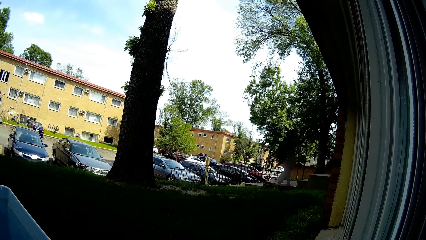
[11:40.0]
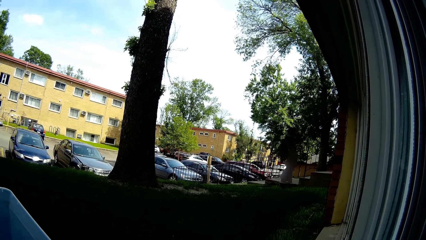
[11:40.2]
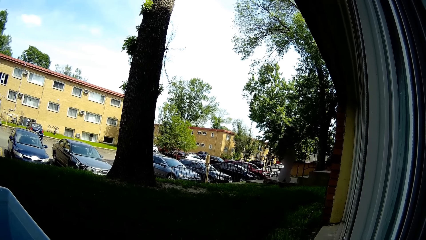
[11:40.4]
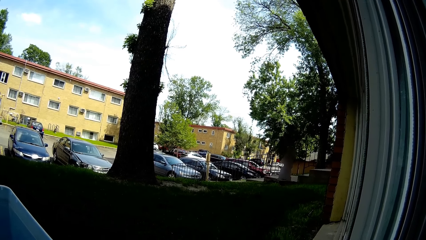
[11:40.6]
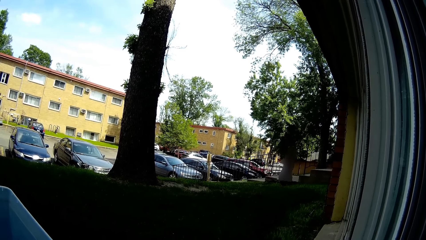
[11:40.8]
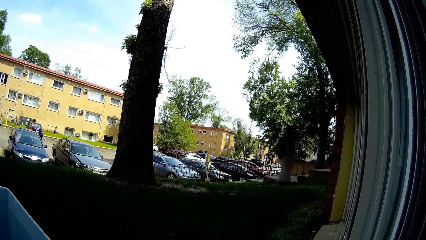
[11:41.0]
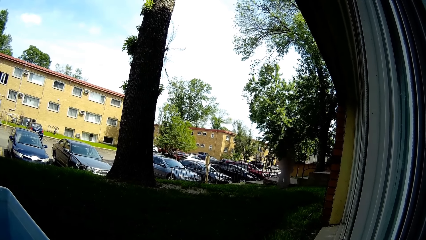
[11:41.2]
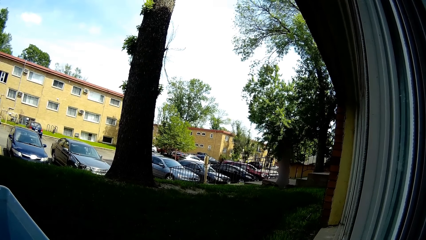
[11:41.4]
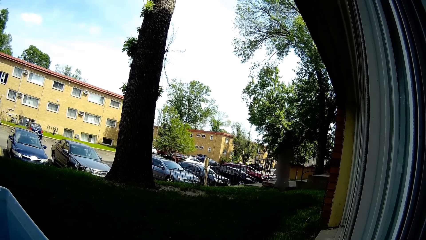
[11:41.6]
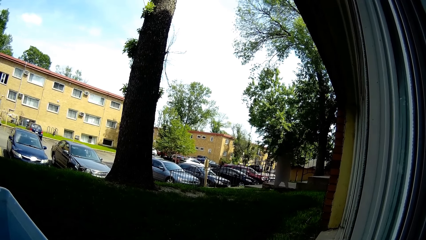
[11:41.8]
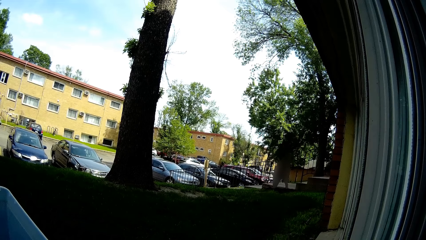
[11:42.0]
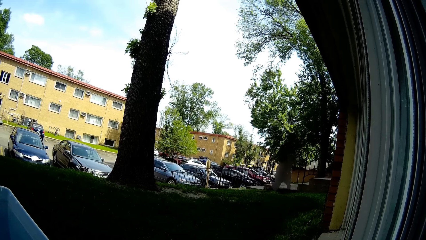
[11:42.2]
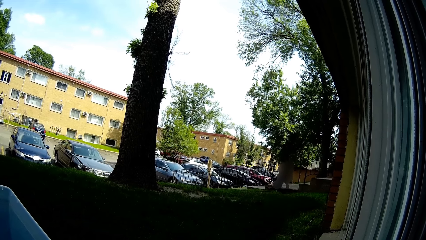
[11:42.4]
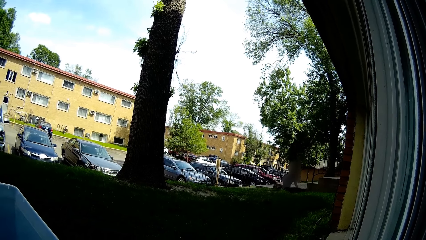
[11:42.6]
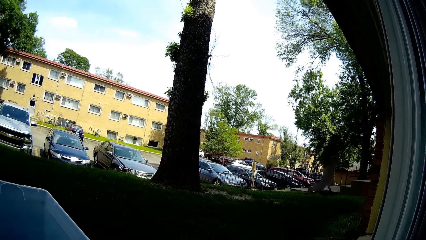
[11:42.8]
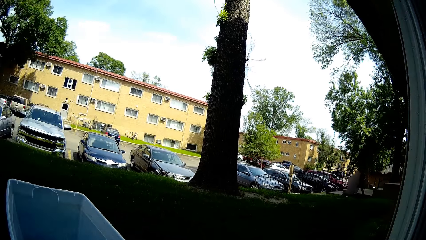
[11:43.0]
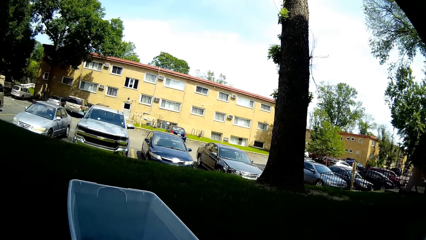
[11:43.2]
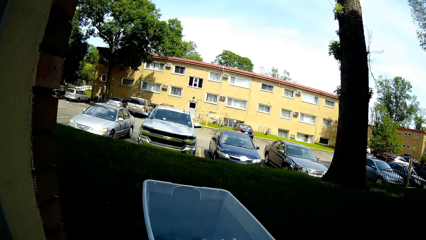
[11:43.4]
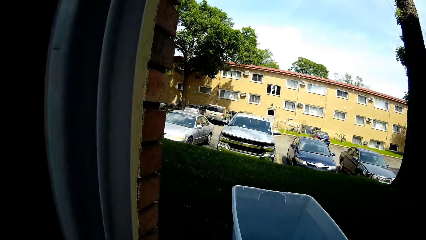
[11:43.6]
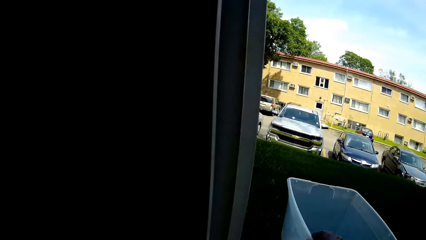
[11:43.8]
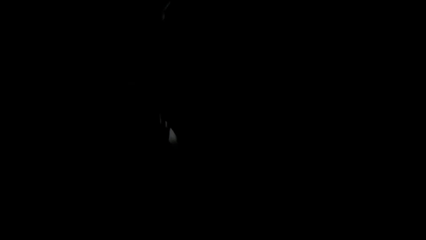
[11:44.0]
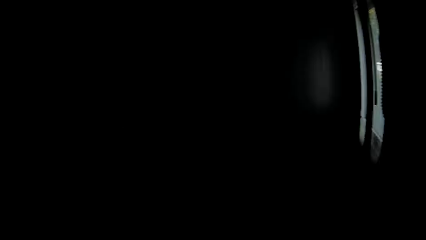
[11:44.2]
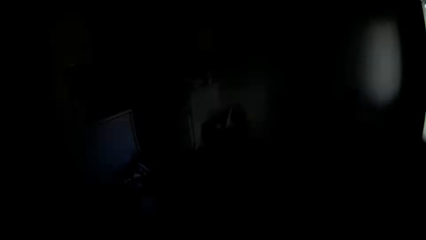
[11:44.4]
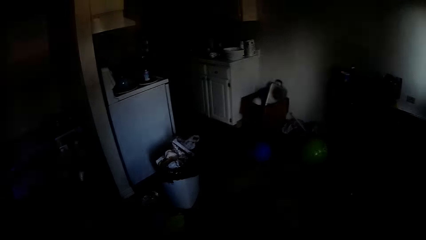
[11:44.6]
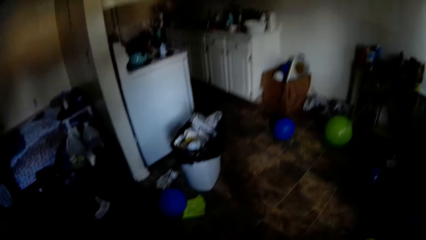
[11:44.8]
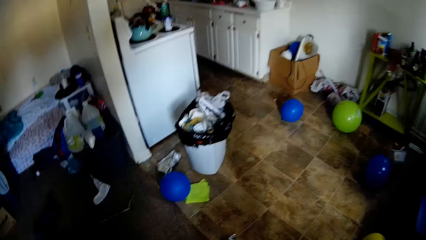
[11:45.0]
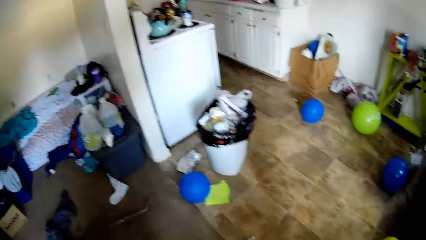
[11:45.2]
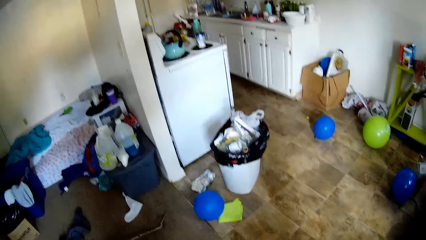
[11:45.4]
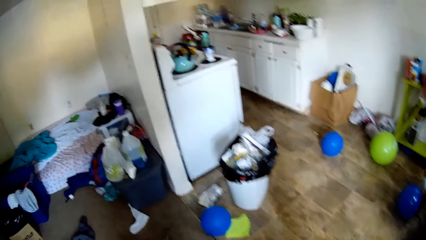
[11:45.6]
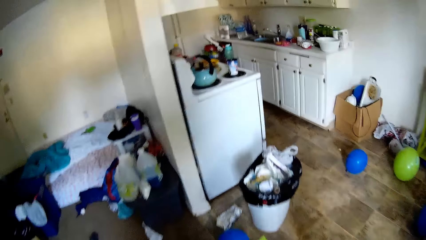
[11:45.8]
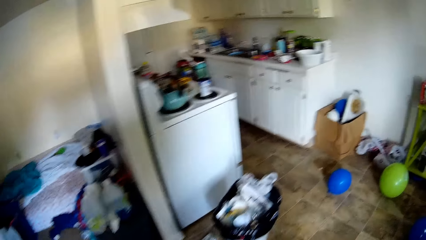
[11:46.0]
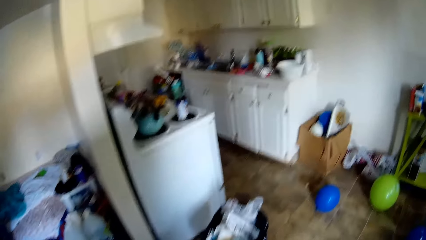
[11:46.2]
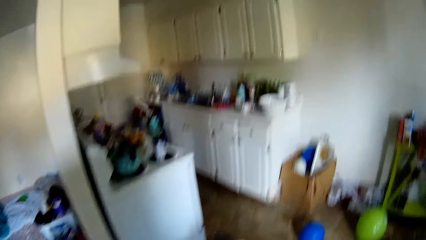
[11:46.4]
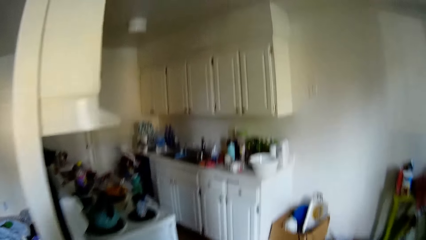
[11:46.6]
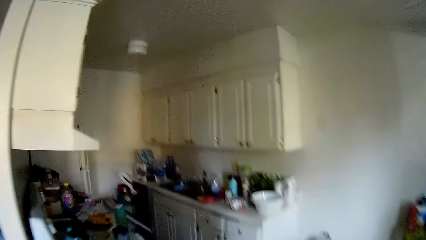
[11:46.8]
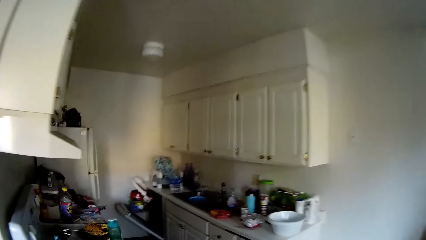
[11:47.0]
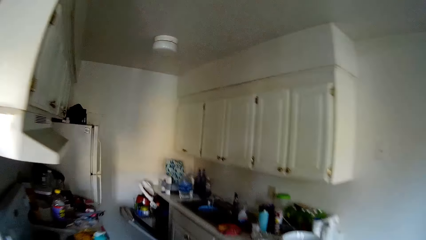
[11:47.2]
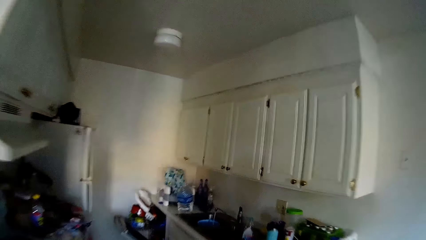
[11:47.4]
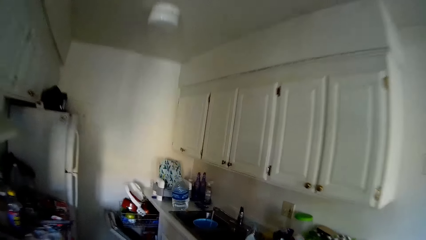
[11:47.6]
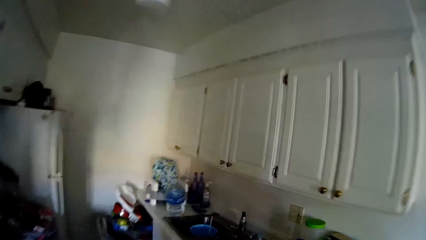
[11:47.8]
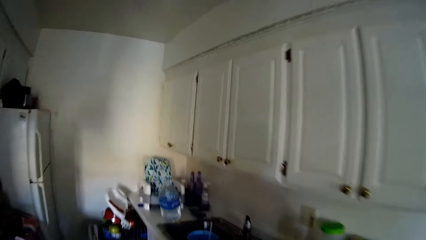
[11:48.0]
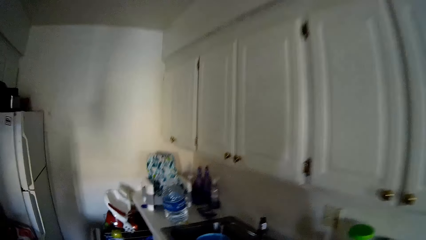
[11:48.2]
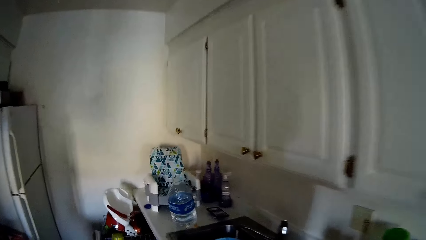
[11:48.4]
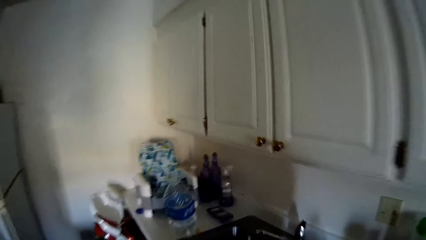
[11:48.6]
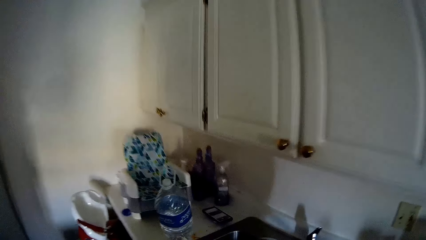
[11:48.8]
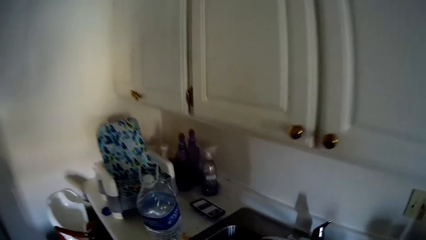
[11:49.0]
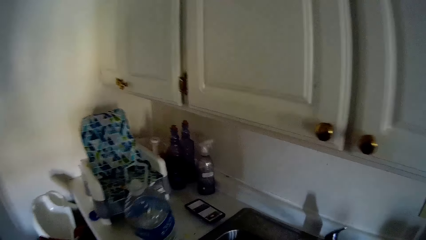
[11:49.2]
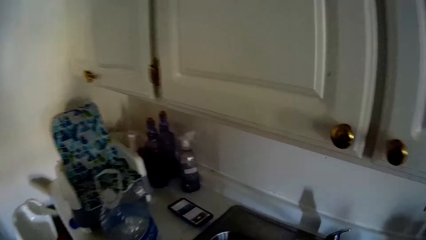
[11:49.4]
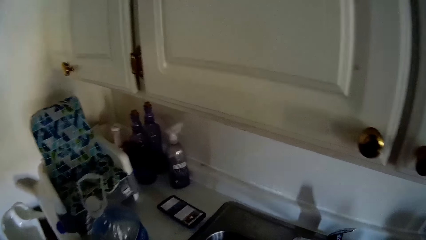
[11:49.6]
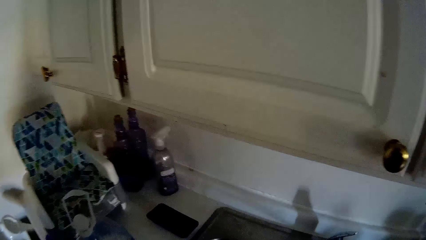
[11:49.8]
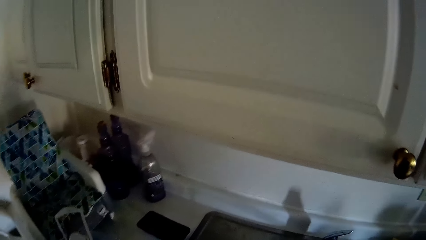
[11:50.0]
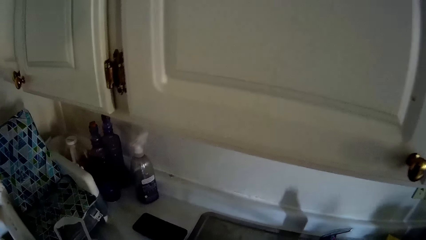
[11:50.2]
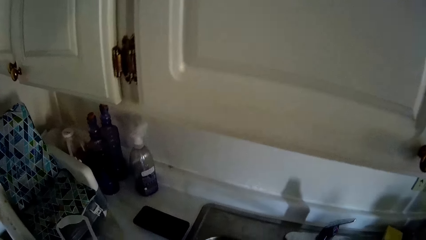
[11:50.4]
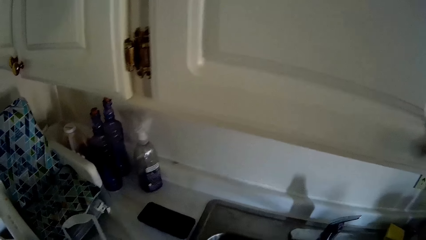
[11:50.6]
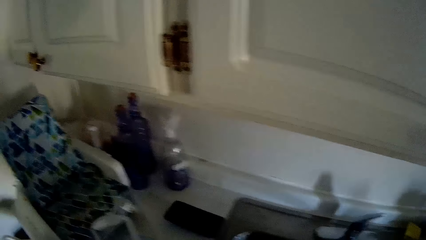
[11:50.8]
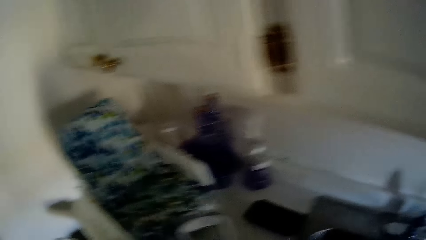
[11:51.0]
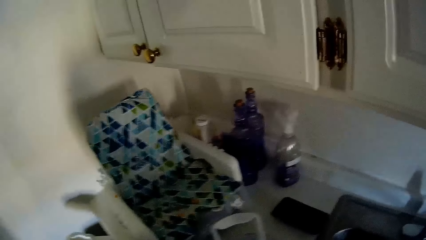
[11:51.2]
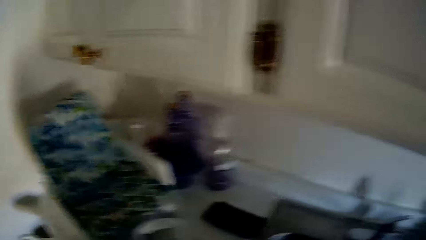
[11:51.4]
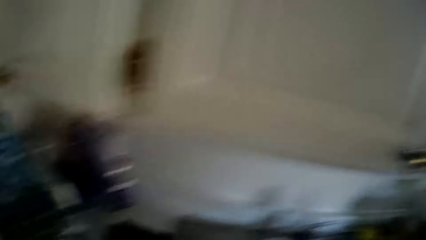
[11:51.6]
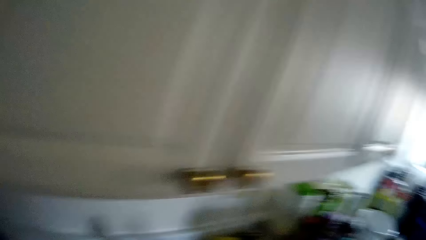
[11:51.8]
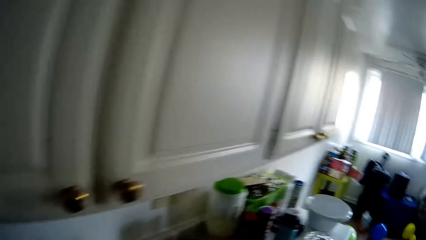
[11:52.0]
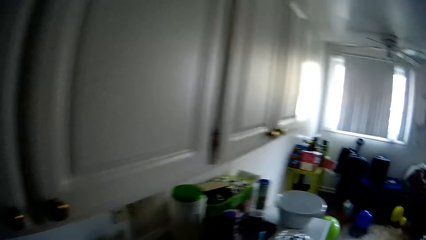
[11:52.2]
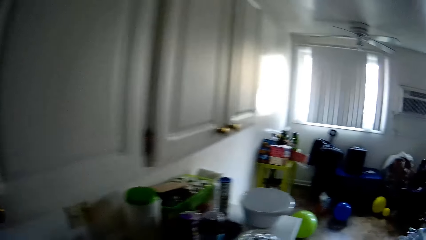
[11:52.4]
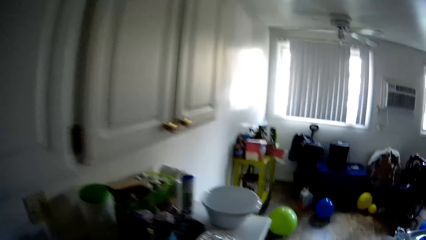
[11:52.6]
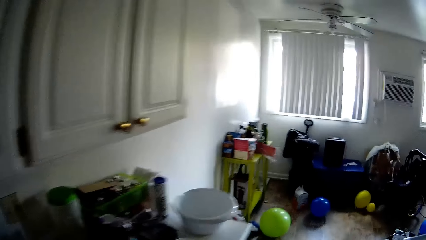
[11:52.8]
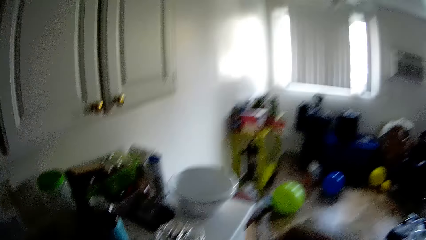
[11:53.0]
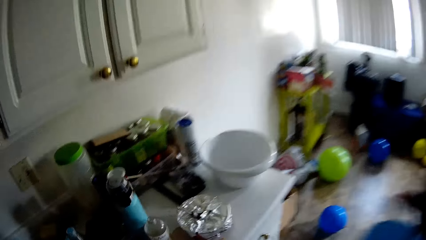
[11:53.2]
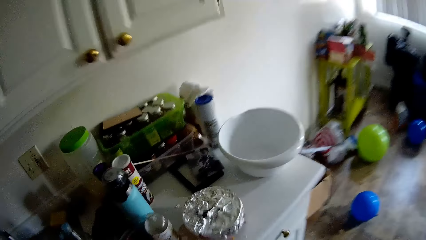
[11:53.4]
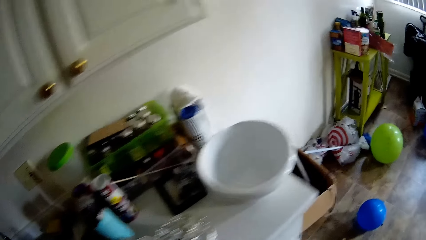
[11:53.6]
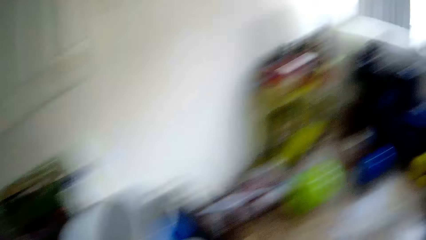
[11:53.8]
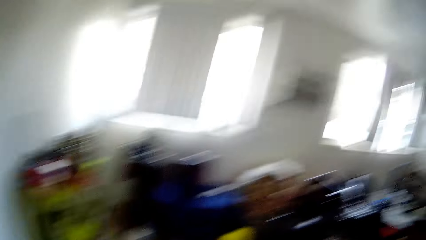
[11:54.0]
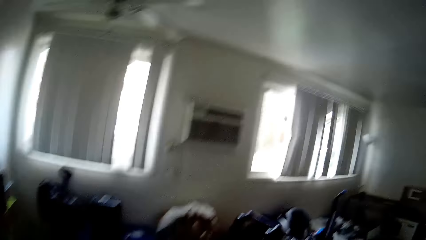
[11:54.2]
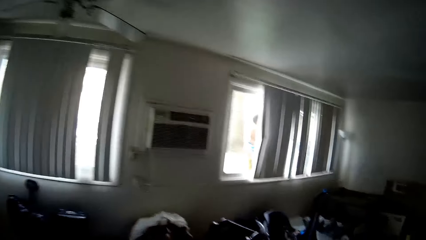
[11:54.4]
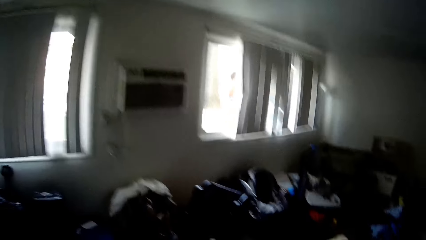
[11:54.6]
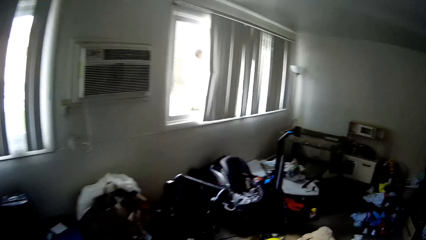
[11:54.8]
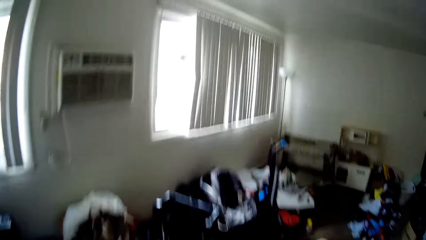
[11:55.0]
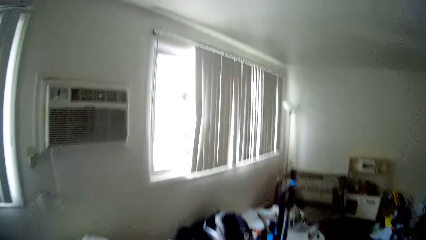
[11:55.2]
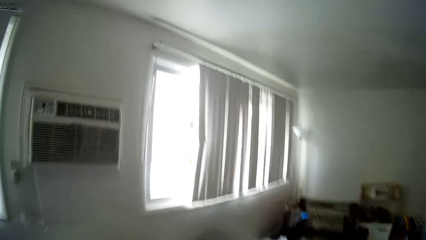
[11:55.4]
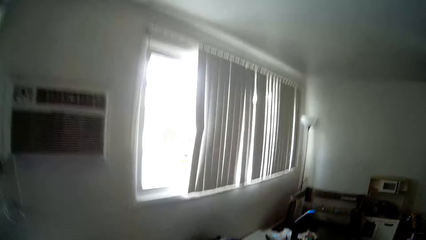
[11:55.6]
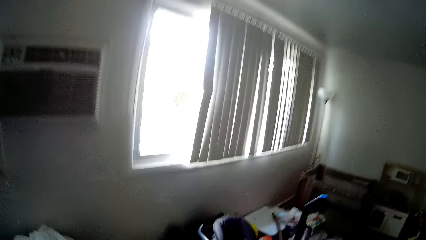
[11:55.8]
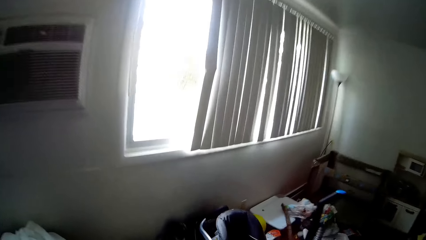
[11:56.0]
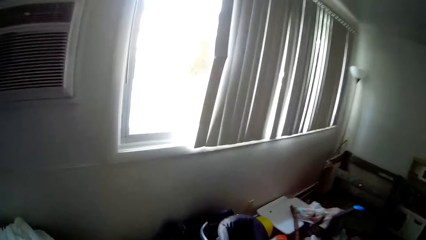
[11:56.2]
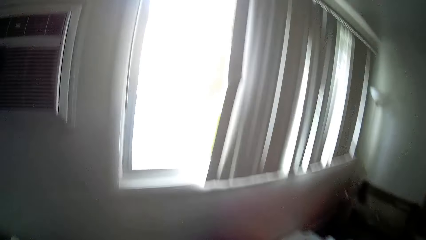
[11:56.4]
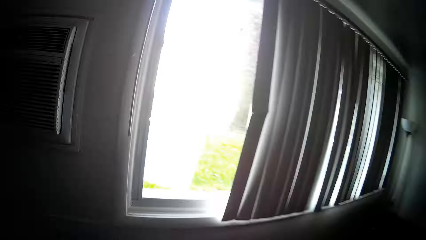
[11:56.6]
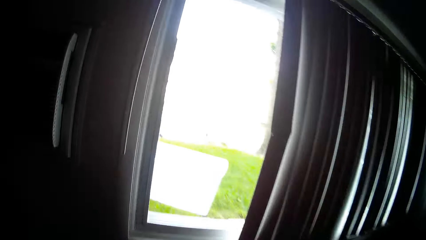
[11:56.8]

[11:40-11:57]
The camera wearer walks into the kitchen. She holds a bucket of water in her hands.
